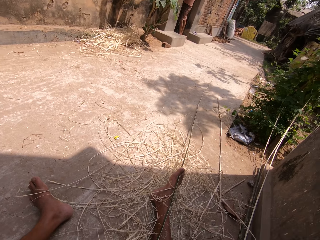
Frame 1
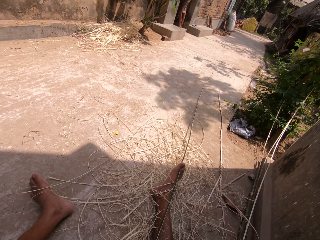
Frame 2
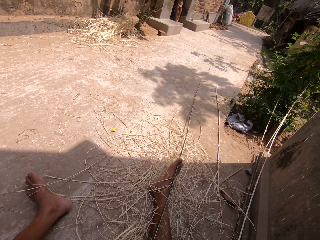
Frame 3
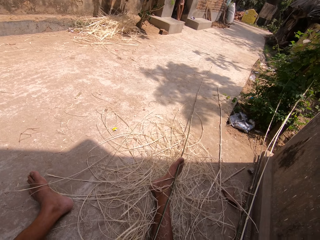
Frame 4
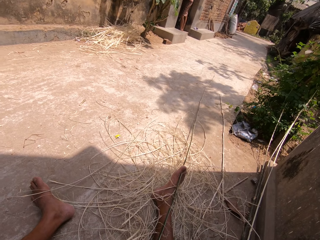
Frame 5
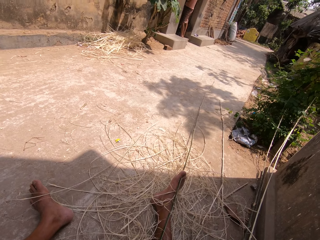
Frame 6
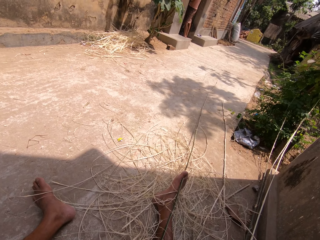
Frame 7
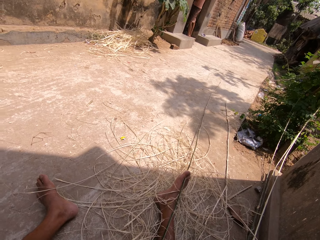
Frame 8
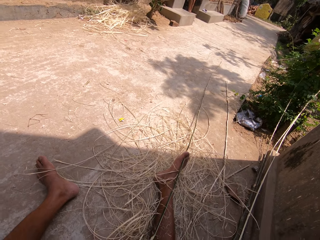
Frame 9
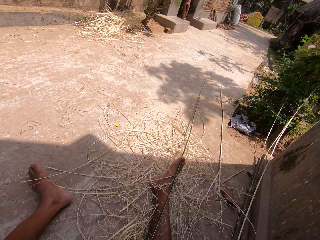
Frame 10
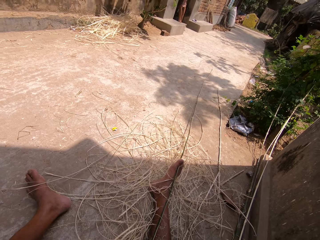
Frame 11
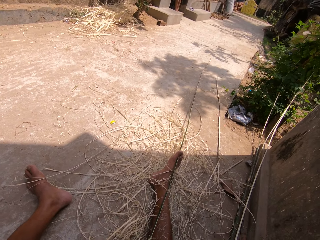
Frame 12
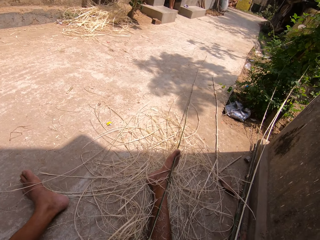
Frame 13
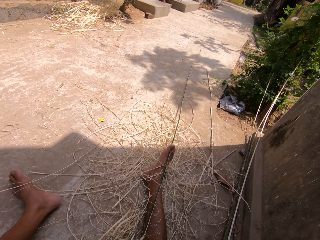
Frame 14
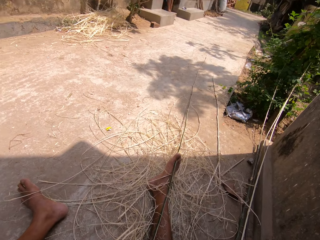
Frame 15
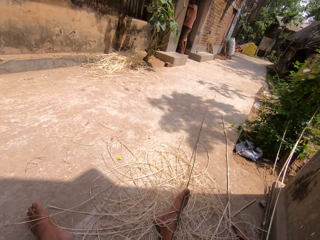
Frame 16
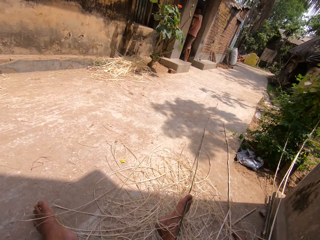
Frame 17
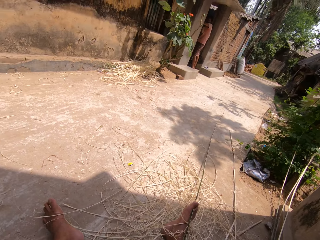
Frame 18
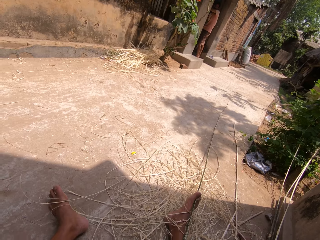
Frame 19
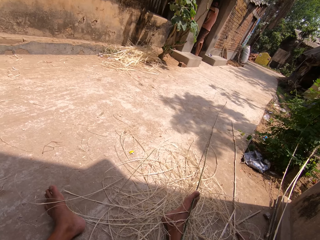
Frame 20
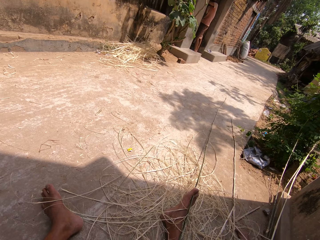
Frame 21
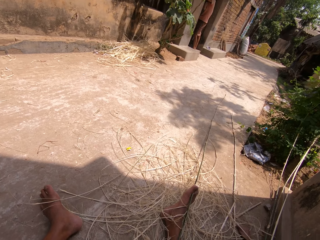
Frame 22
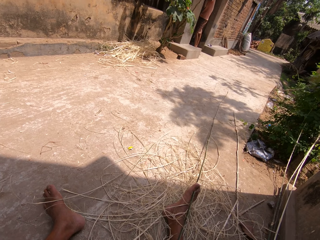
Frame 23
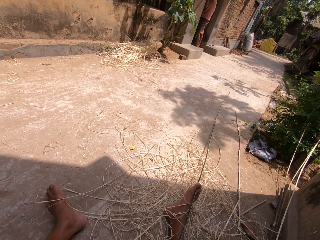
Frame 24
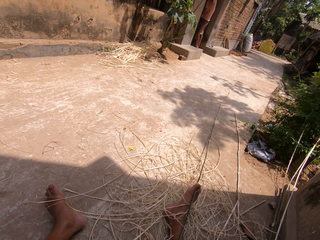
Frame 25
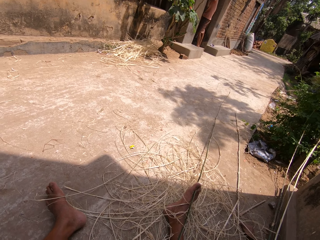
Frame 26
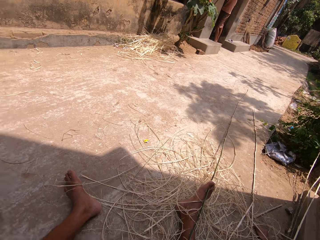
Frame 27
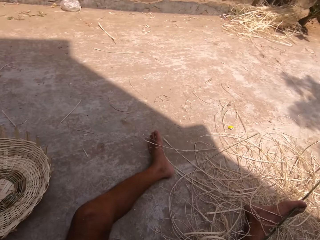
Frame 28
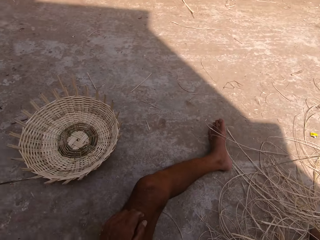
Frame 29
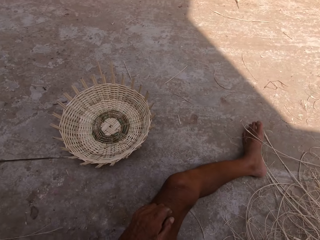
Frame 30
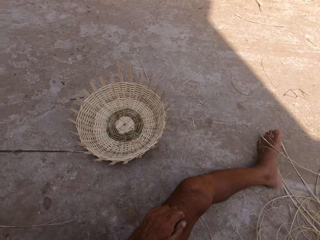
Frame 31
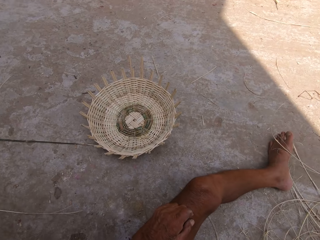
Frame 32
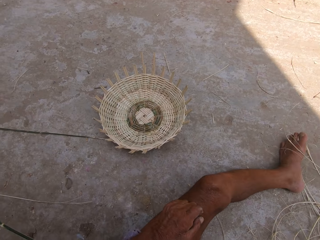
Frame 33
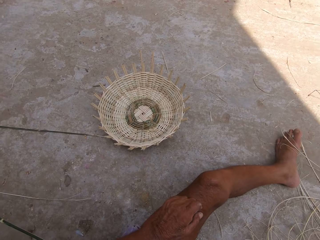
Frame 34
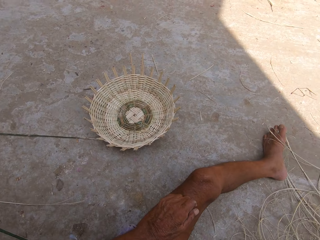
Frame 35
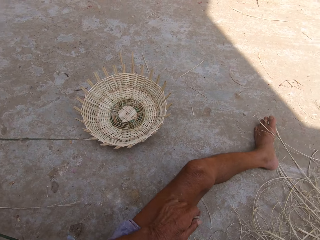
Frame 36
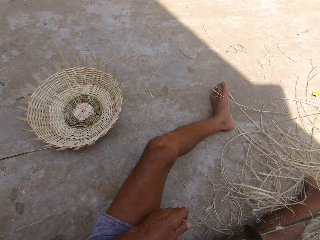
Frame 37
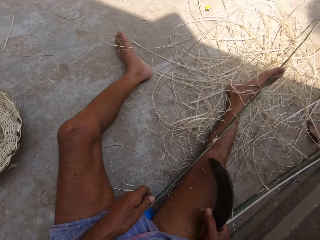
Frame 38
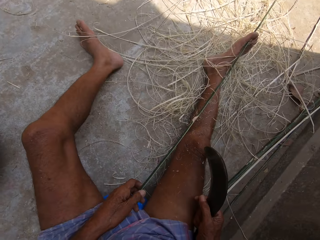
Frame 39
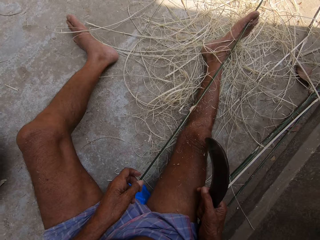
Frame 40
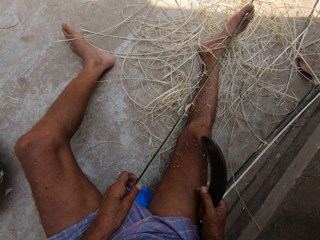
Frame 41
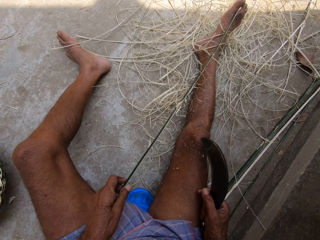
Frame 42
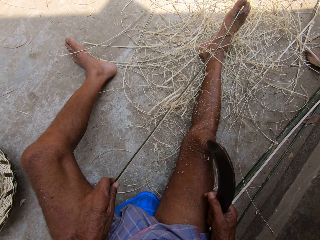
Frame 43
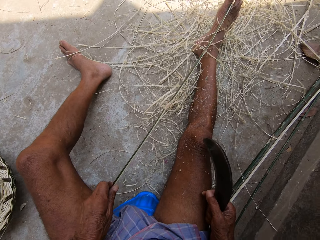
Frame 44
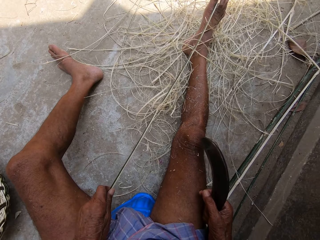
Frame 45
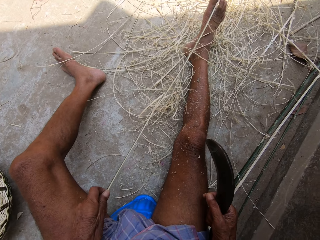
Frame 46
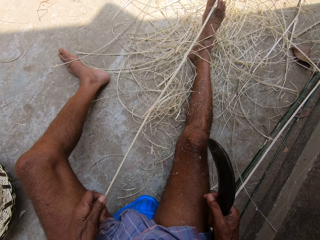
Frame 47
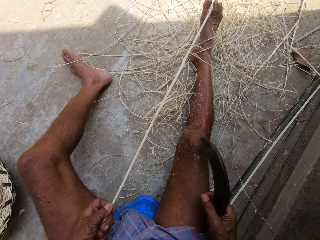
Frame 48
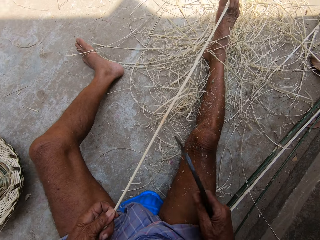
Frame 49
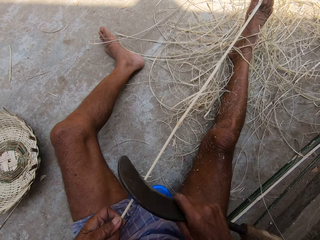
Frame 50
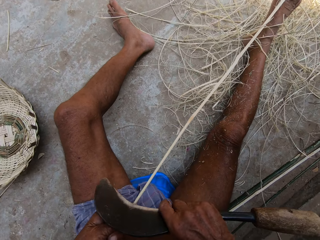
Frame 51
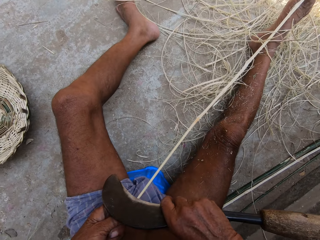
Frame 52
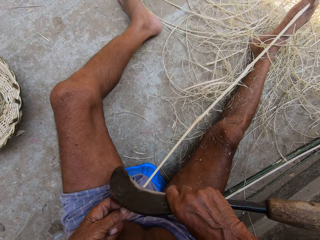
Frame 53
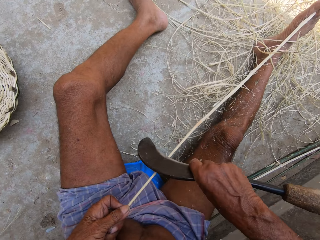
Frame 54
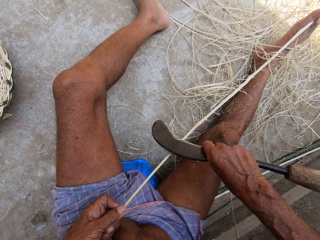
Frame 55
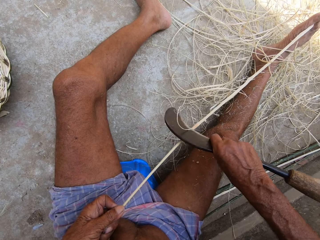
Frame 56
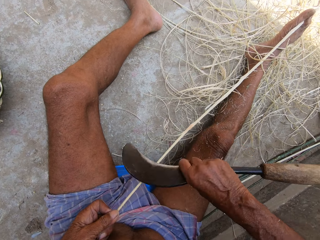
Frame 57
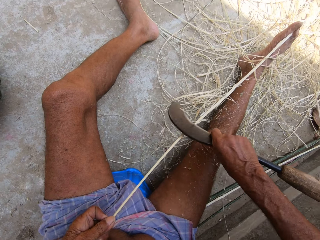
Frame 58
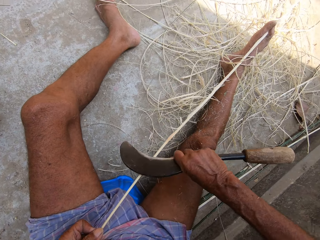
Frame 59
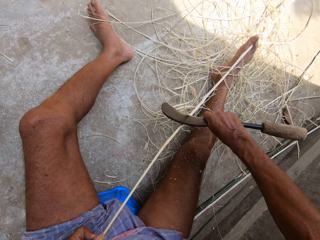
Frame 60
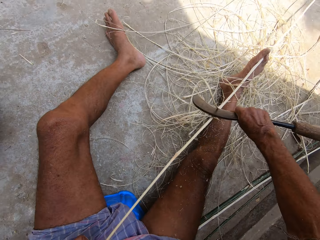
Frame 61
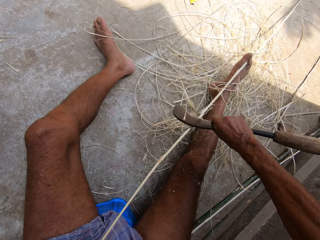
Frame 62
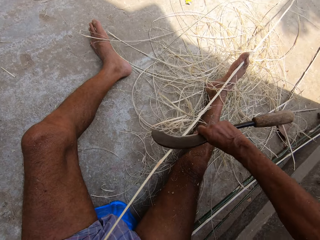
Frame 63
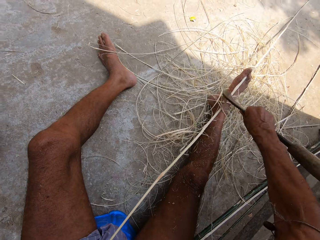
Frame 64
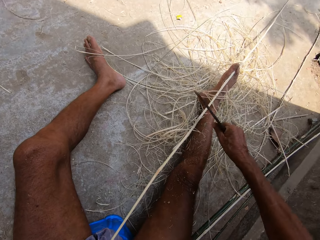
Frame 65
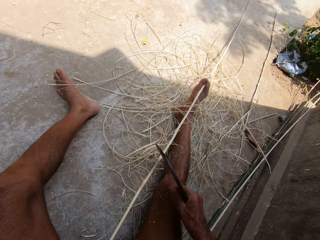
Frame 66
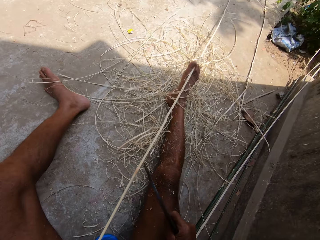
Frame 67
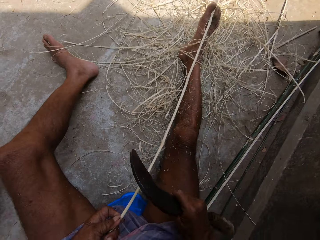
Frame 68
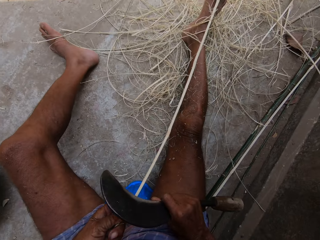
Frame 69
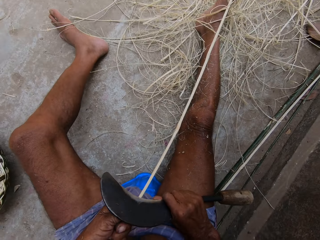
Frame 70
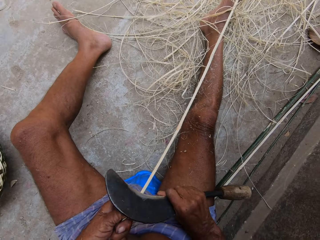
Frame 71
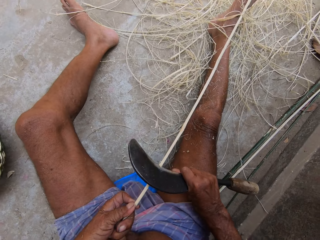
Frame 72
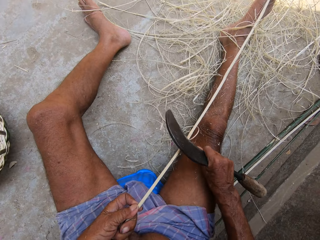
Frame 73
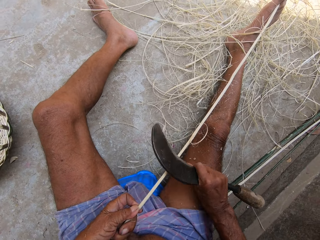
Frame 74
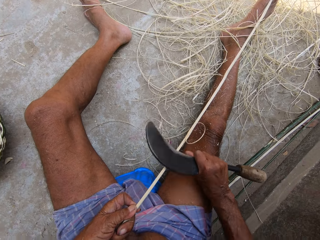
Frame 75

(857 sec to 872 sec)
The camera wearer picks up the bamboo stick from his leg with his left hand. He turns the bamboo stick with his left hand. He peels the bamboo stick with the hand sickle in his right hand. He makes a stick.

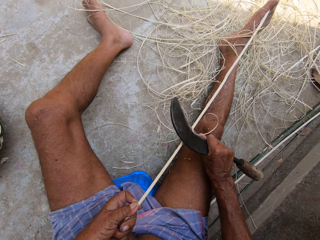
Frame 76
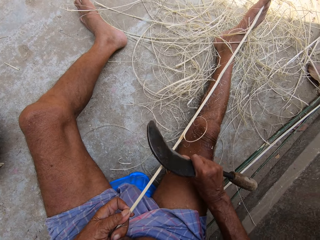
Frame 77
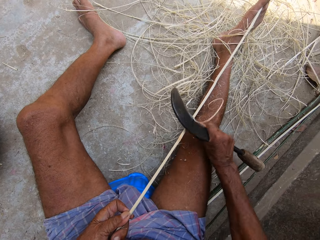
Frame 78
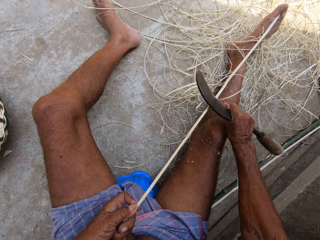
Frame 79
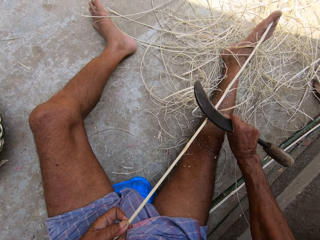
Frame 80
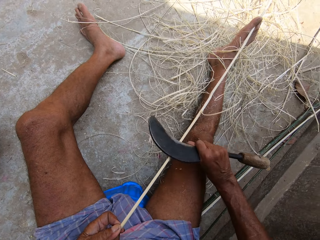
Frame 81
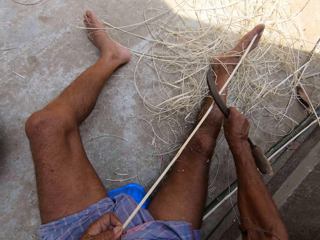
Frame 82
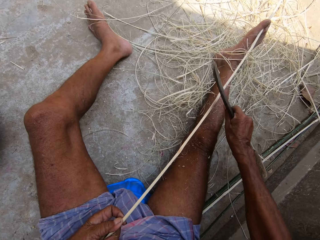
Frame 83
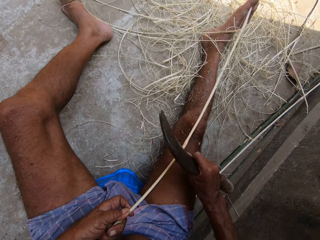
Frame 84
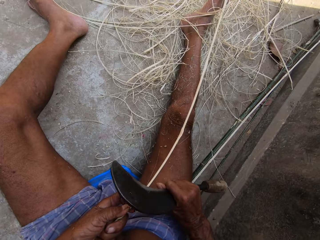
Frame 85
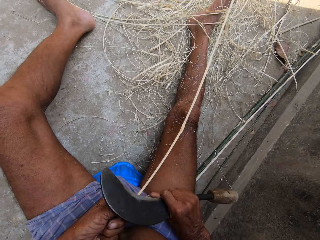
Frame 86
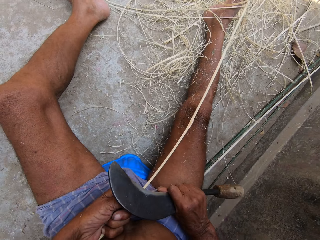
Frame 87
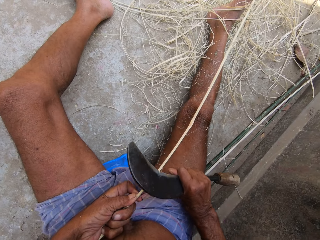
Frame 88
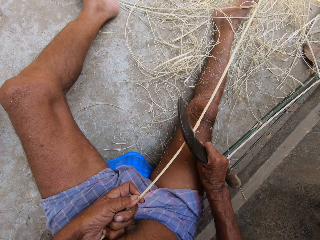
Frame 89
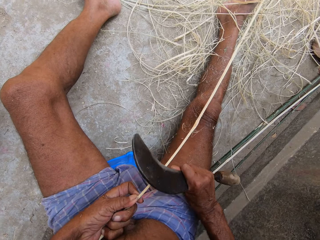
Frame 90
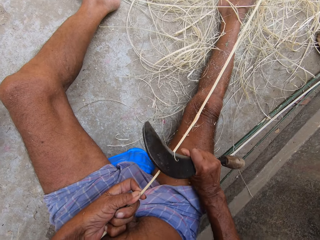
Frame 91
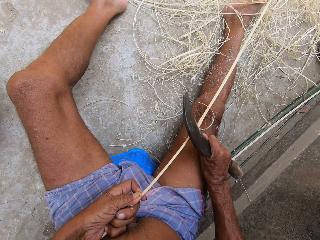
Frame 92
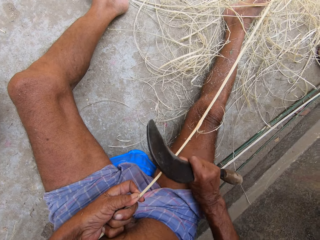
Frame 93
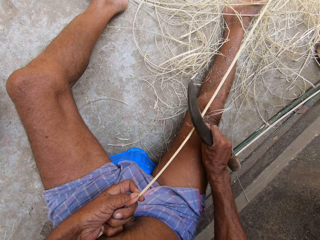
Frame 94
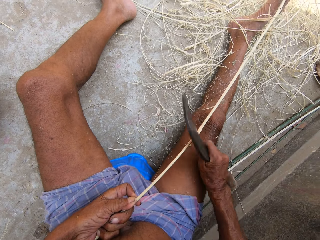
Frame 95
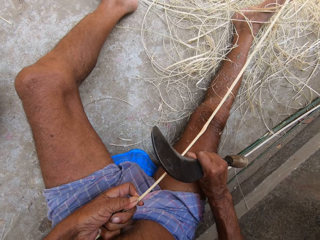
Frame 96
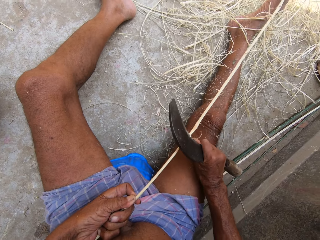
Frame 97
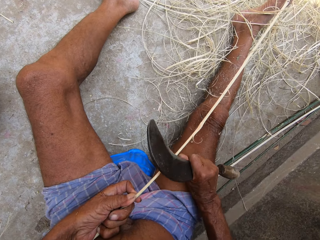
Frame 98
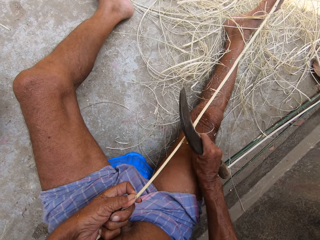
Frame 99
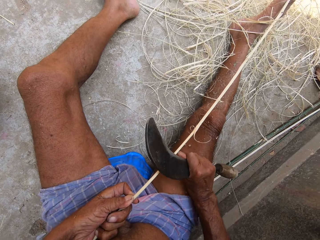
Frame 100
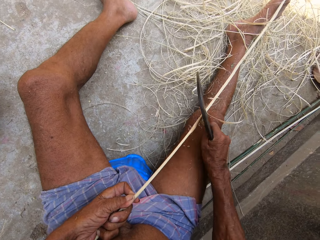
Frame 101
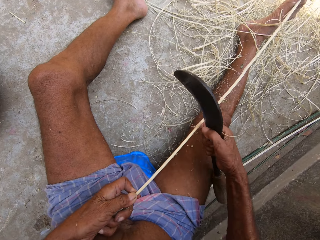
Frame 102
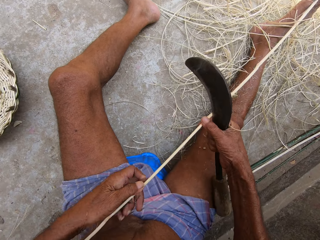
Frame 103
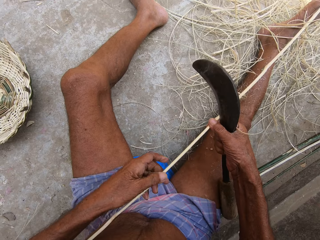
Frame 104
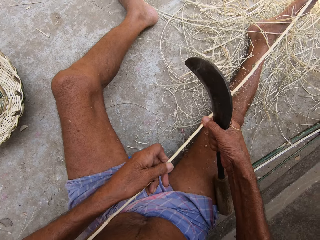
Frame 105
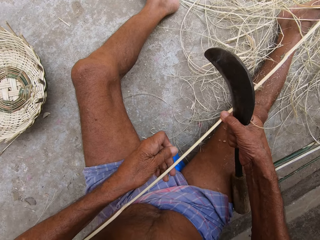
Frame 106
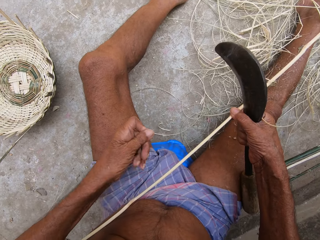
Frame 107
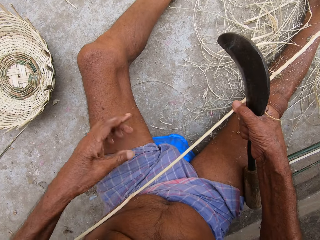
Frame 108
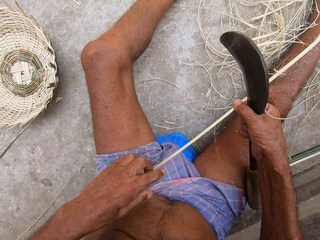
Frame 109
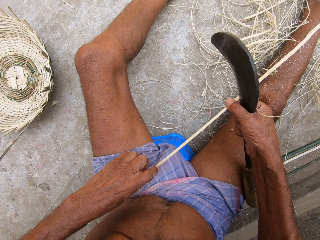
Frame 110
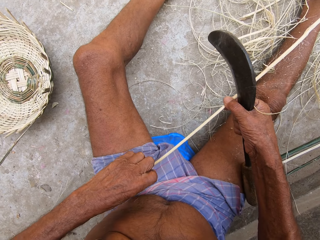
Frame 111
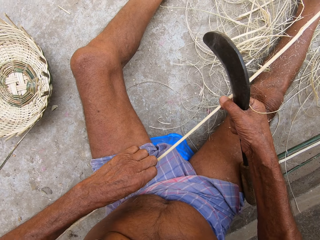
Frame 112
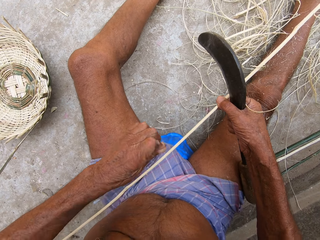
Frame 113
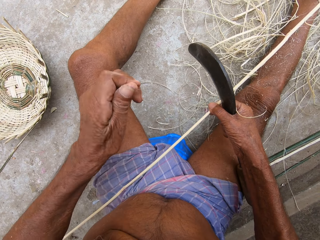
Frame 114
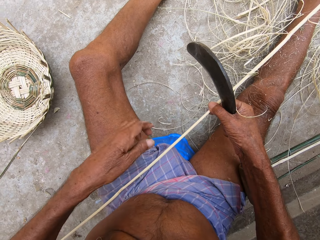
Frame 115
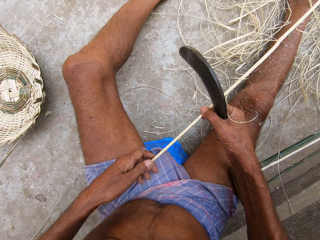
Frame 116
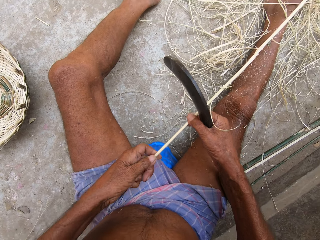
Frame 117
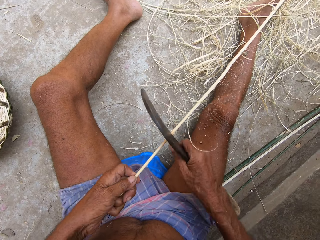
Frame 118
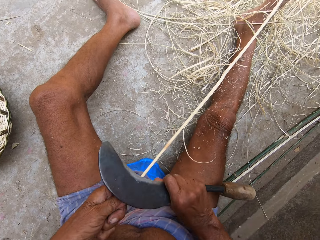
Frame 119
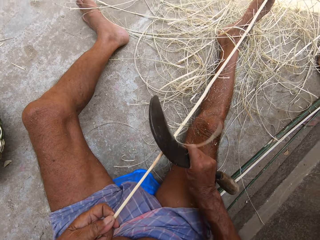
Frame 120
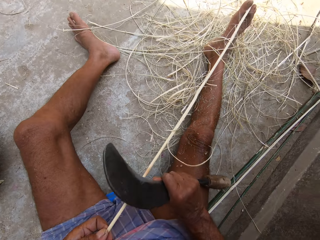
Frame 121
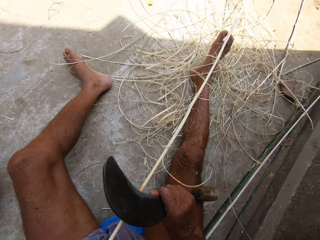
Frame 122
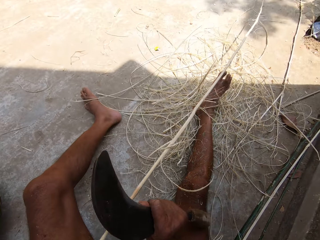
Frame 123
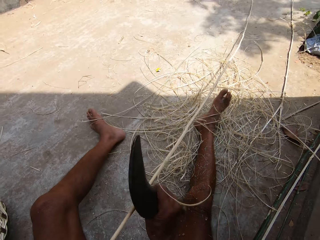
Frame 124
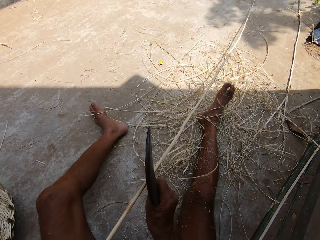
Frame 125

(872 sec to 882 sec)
The camera wearer holds the bamboo stick with both hands. He pulls a splinter from the bamboo stick with his left hand. He throws the splinter on the ground. He pulls a splinter from the bamboo stick with his left hand. He moves his hands forward. He throws the splinter on the ground with his left hand. He holds the bamboo stick with his left hand. He peels the bamboo stick with the hand sickle in his right hand. He makes a stick.
